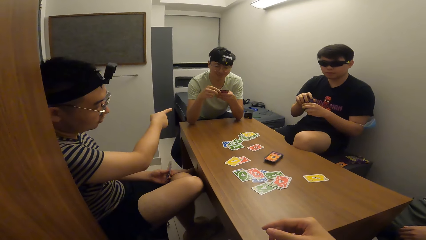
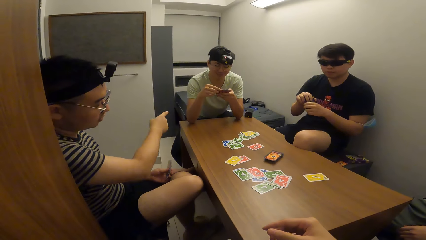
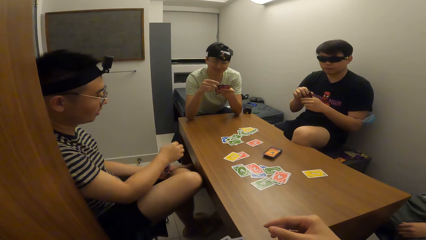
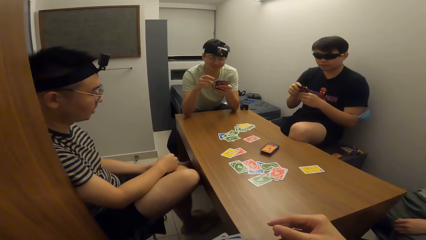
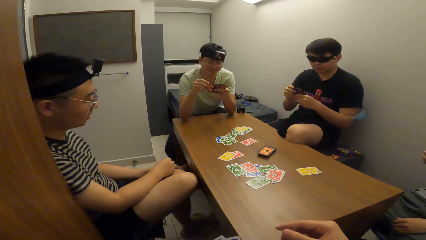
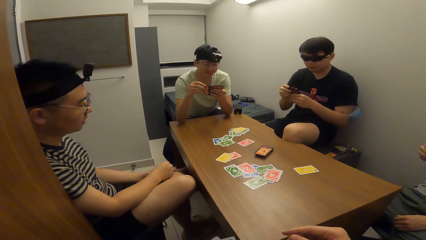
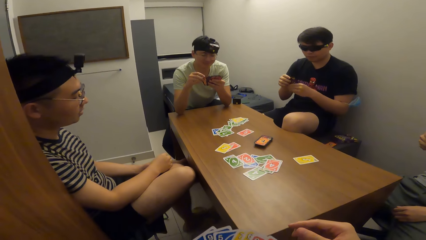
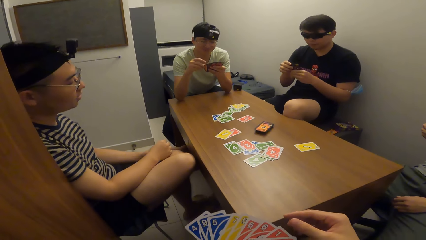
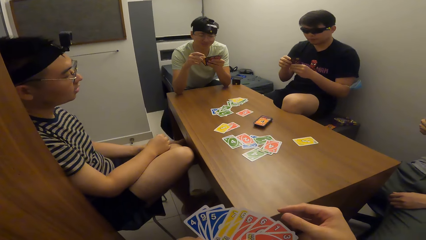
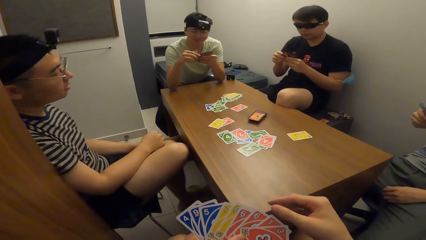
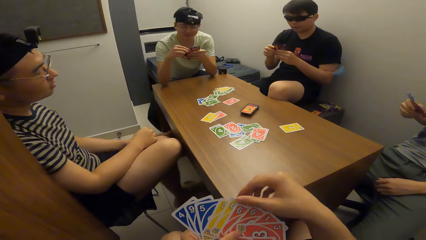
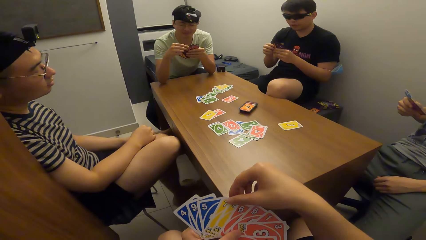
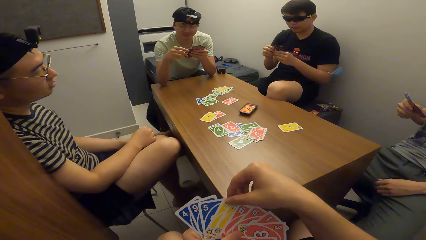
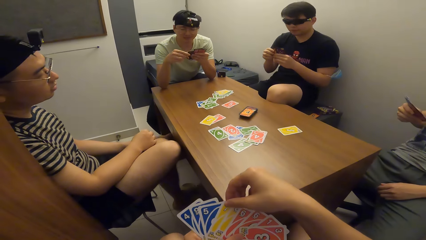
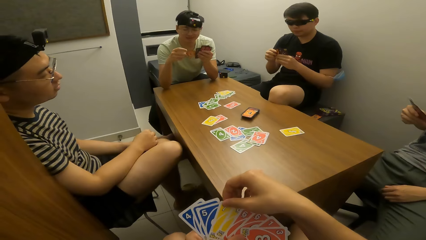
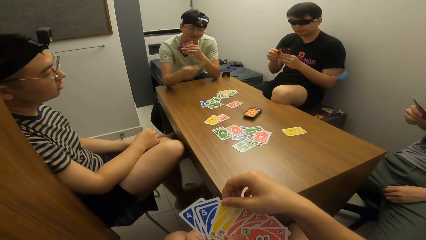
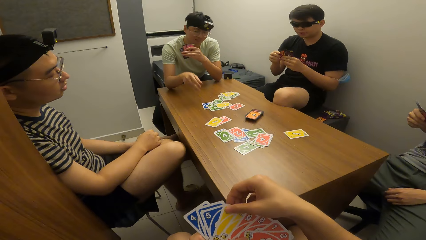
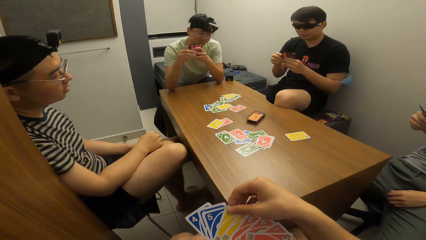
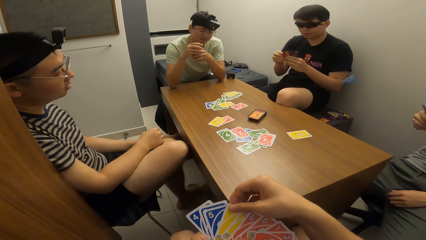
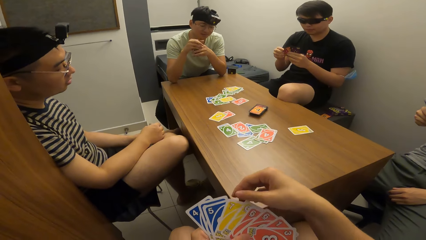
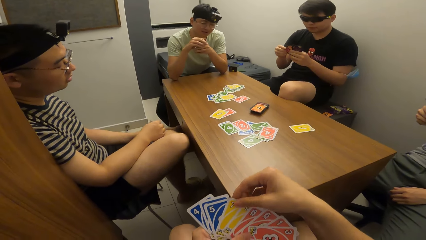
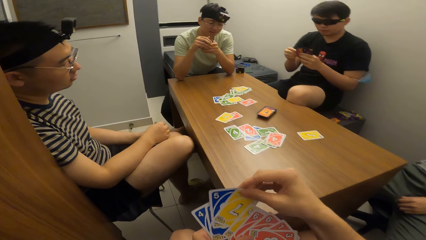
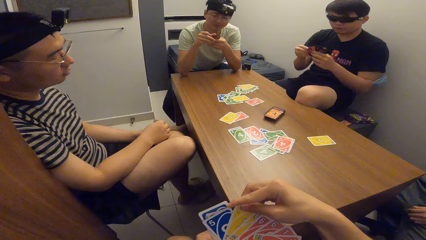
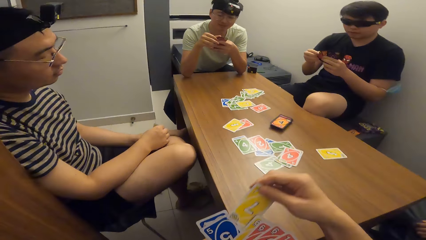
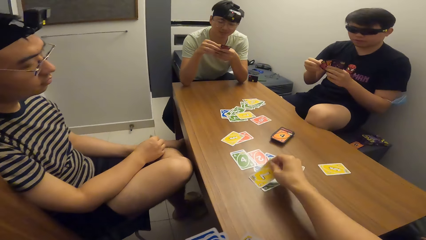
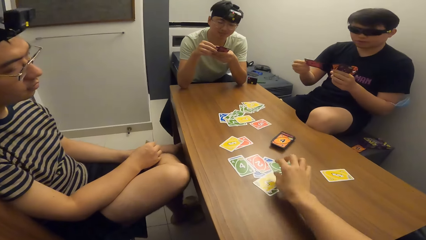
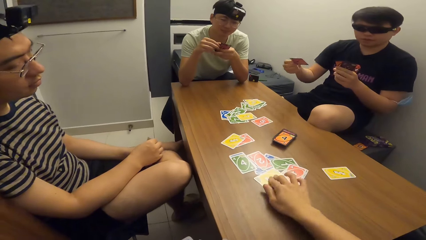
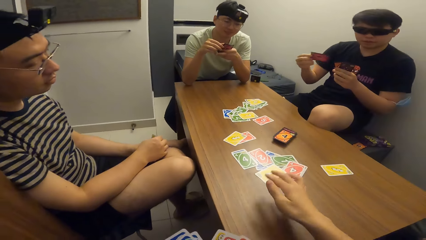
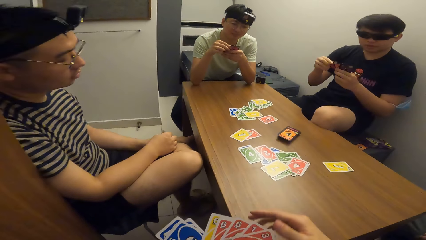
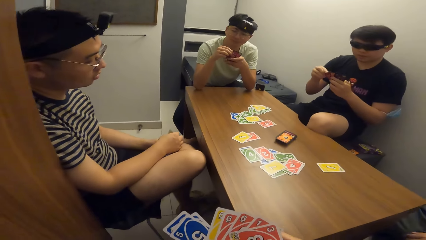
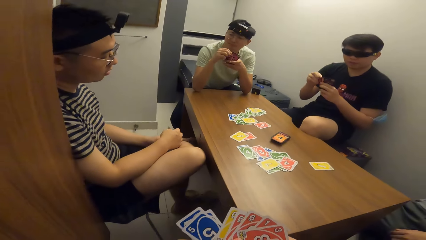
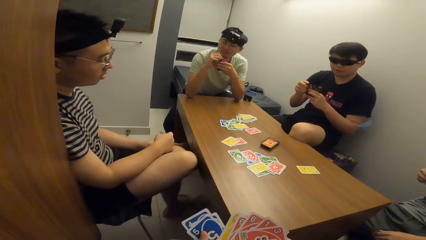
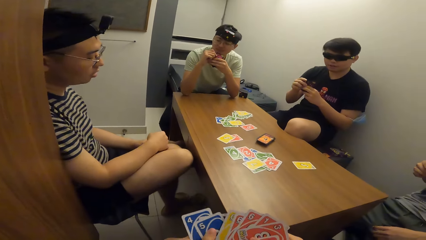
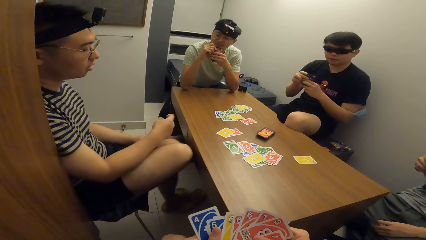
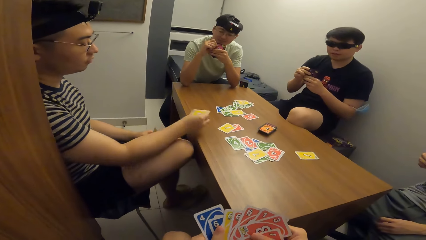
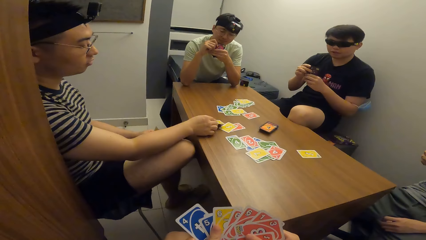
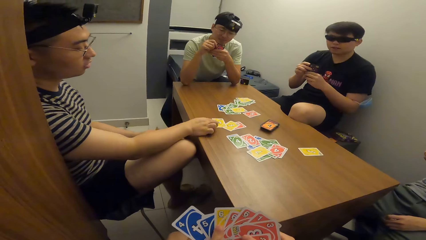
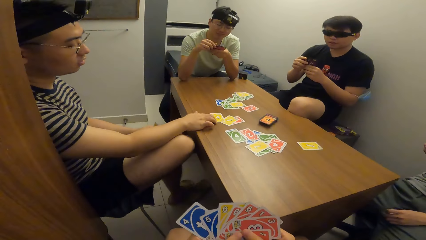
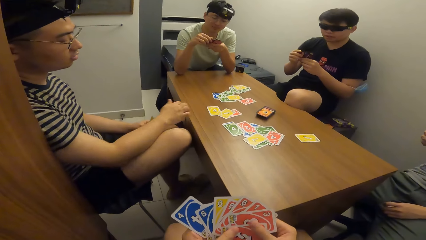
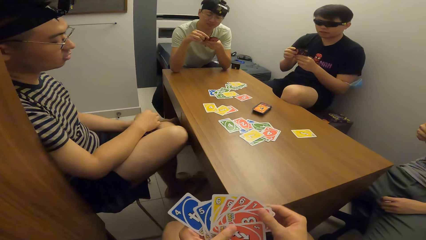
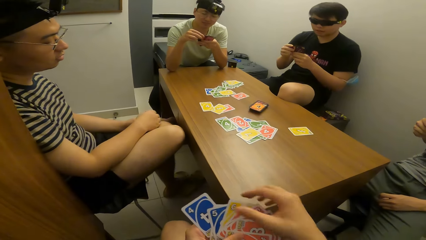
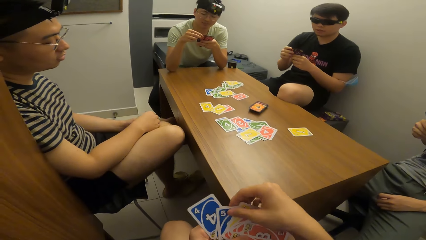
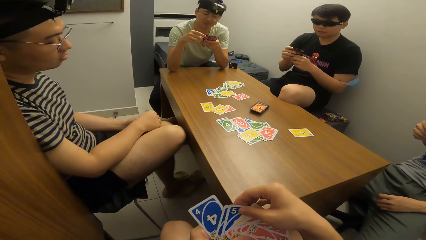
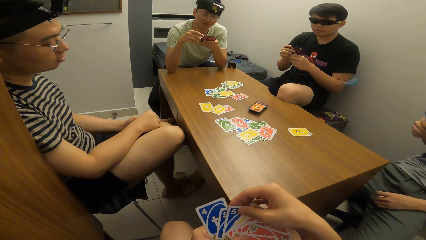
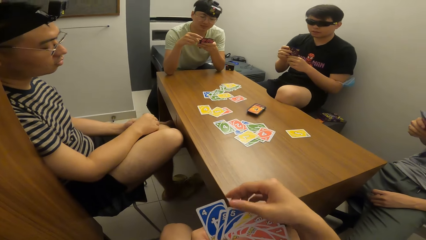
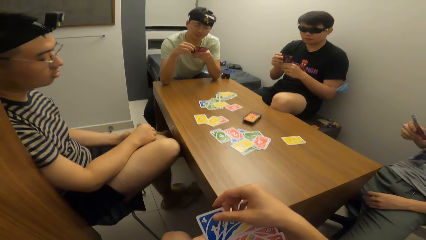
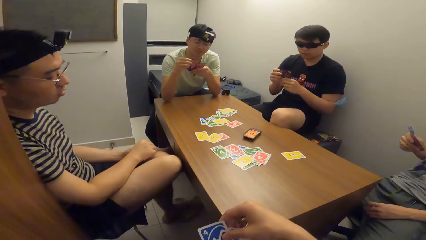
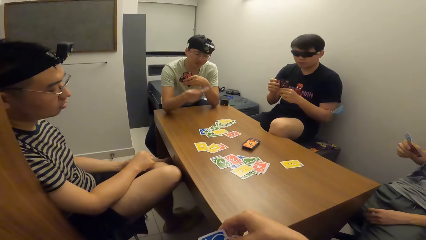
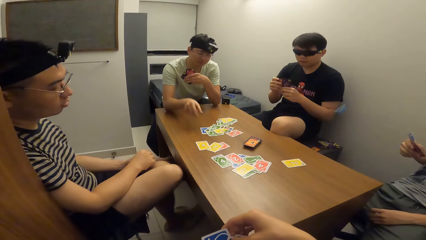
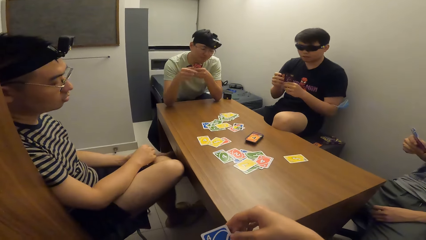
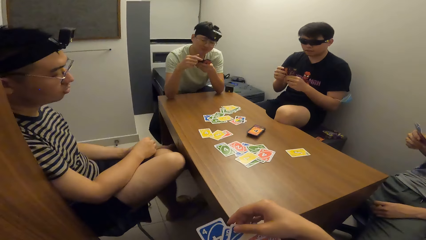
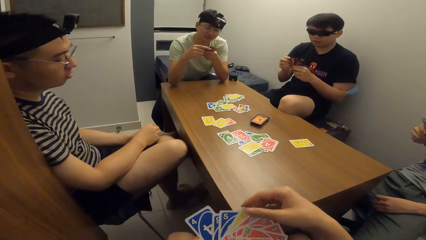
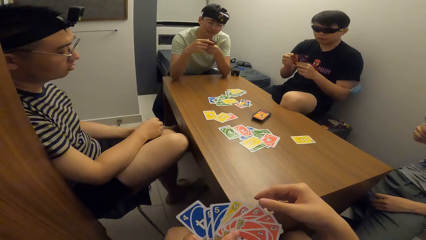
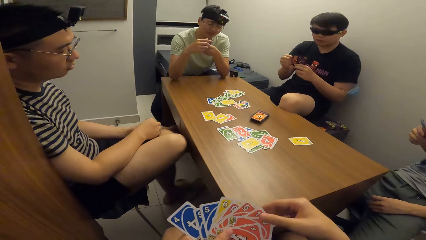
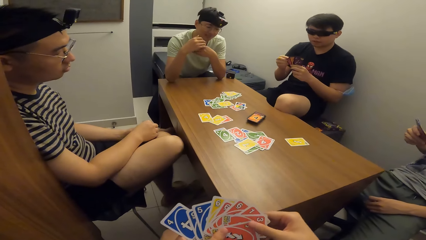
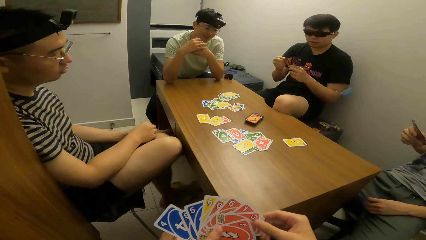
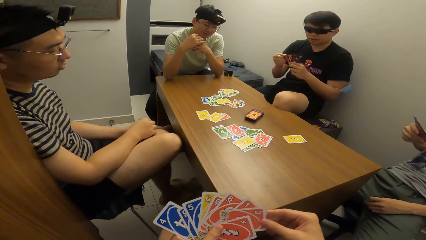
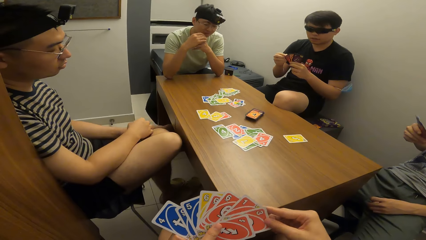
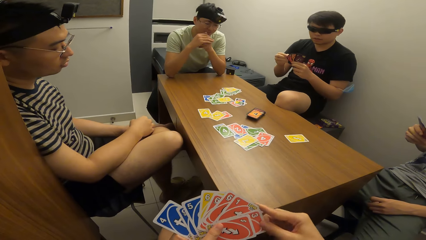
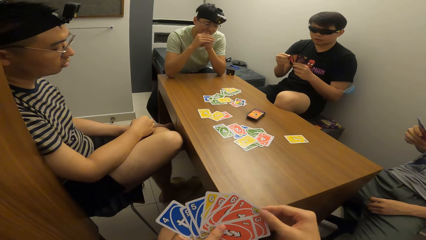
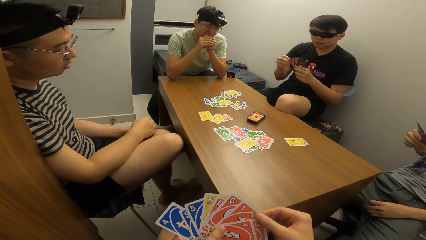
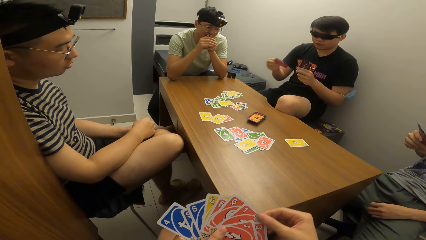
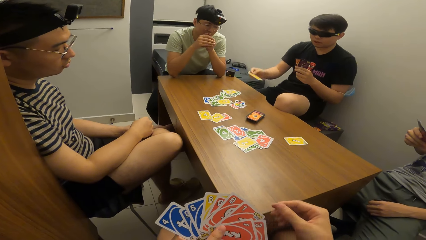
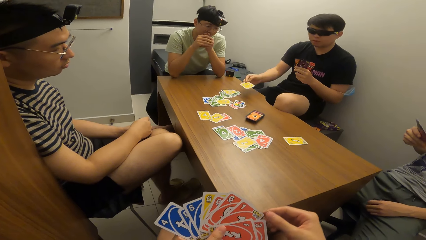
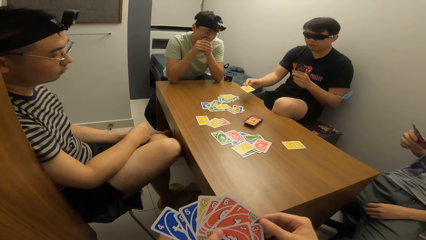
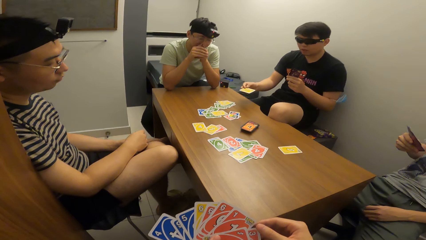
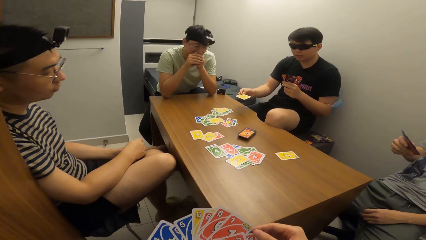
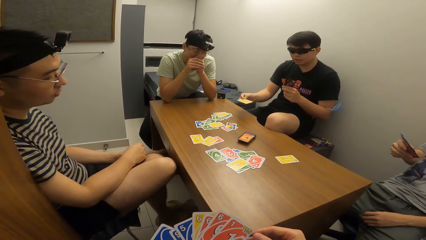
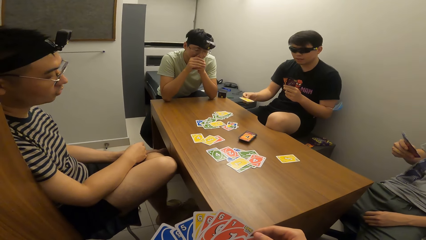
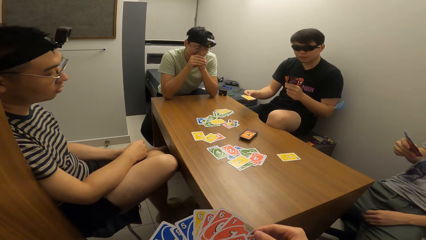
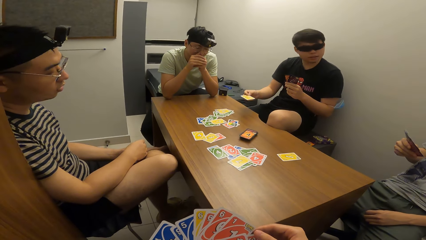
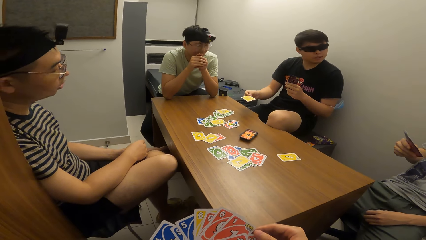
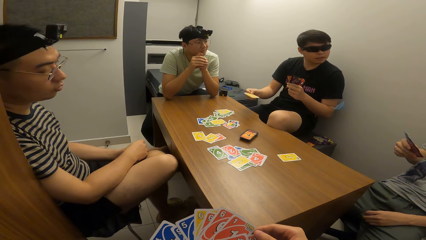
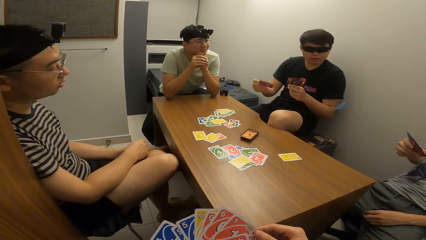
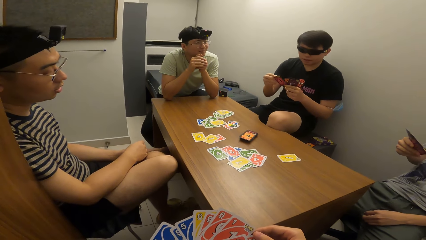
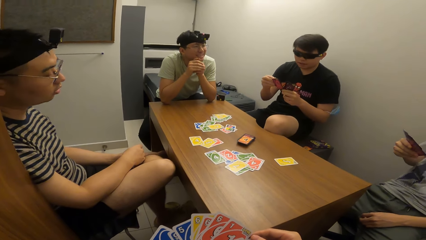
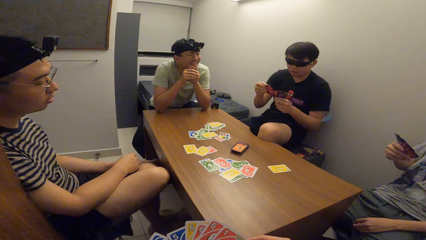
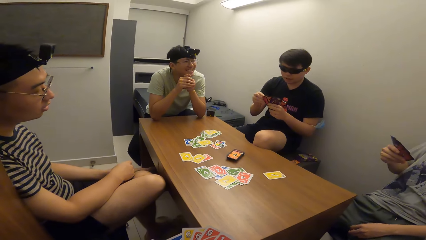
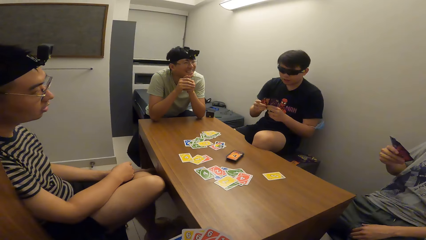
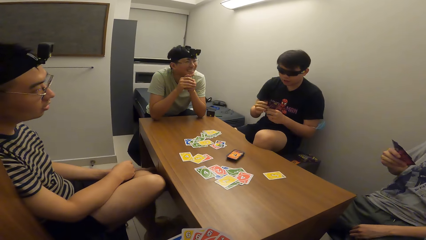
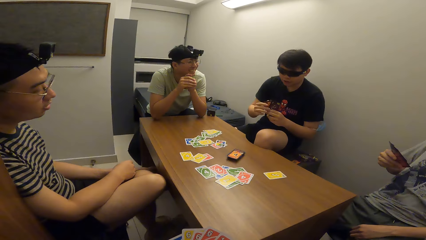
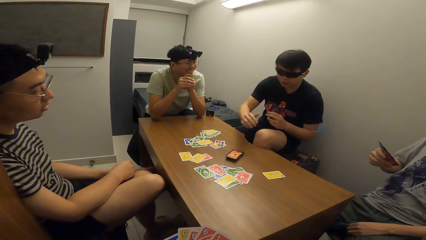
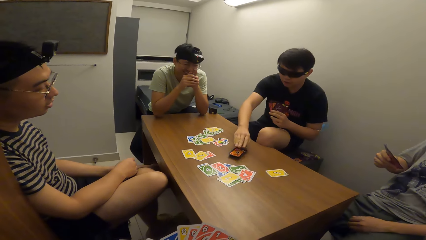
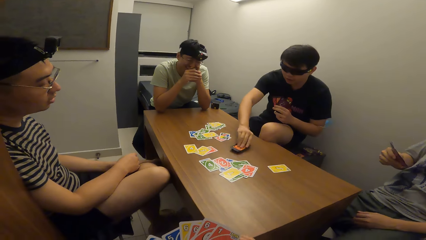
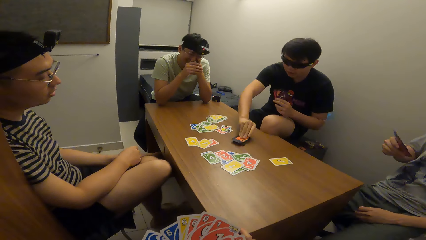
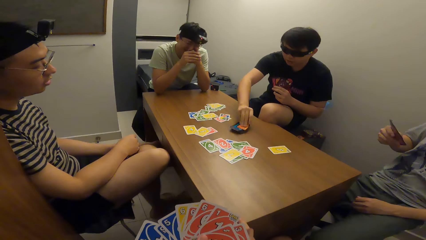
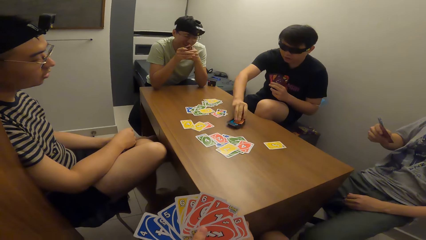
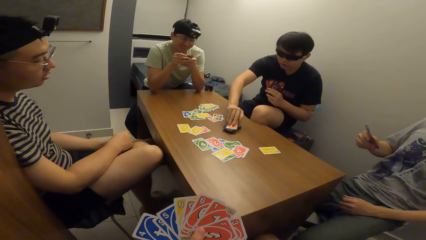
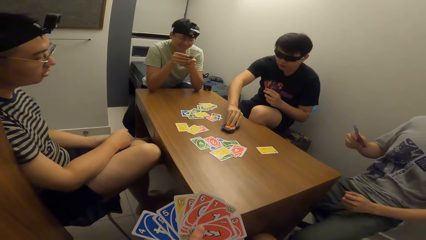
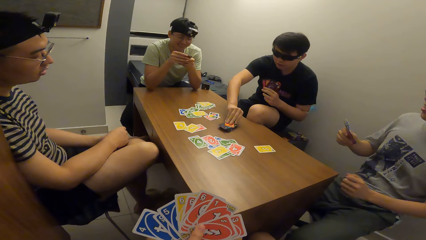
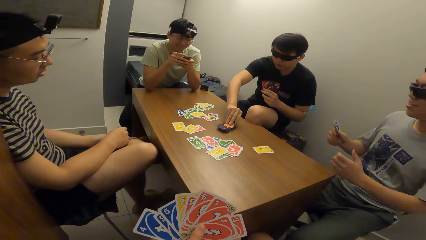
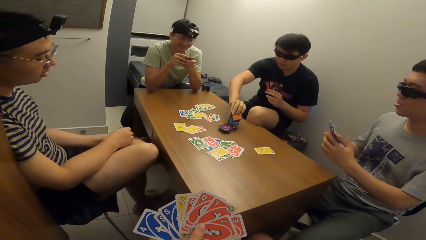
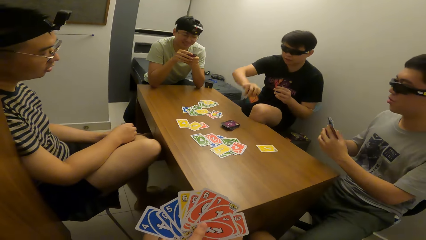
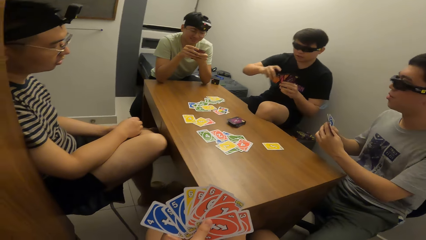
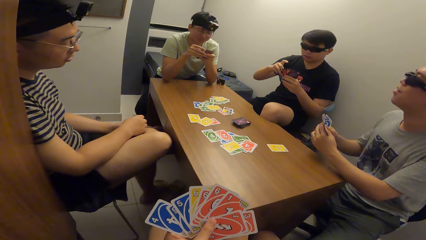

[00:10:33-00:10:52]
A man points at another man. The second man plays a card on the table with his right hand. The camera wearer plays a card on the table with his right hand. The first man plays a card on the table with his right hand. The second man plays a card on the table with his right hand. A third man pulls out a card. The third man picks cards on the table with his right hand.
